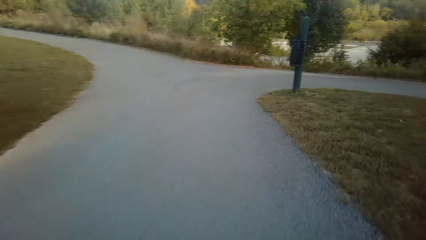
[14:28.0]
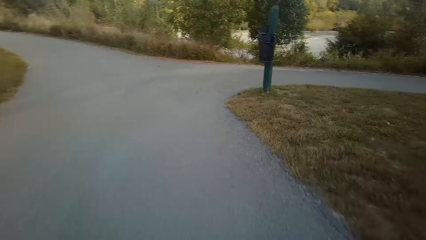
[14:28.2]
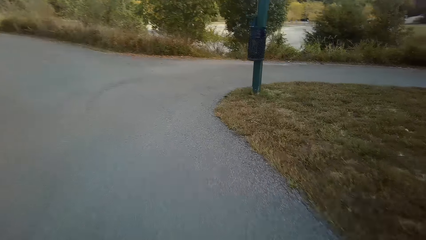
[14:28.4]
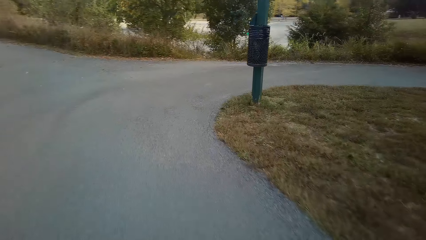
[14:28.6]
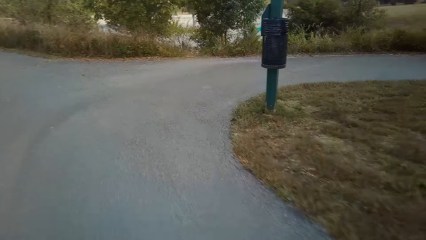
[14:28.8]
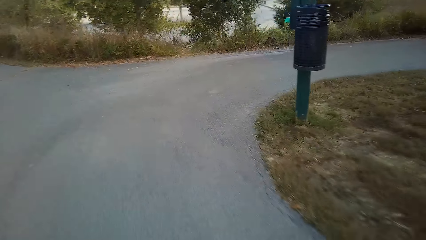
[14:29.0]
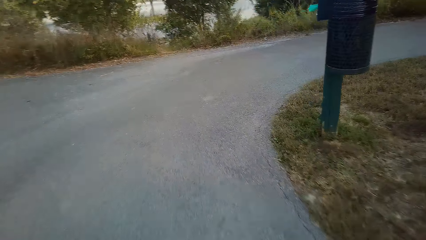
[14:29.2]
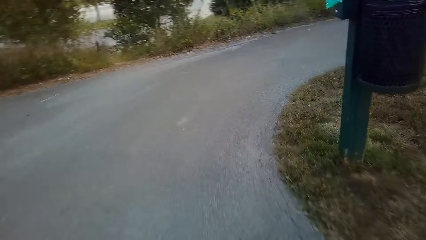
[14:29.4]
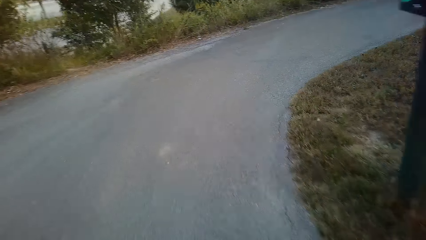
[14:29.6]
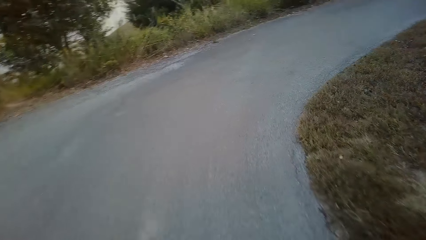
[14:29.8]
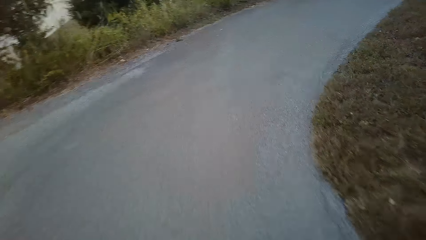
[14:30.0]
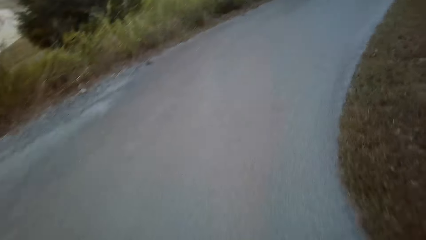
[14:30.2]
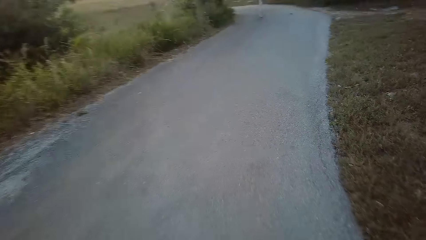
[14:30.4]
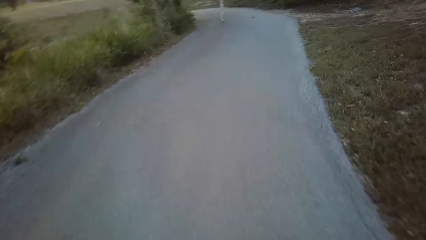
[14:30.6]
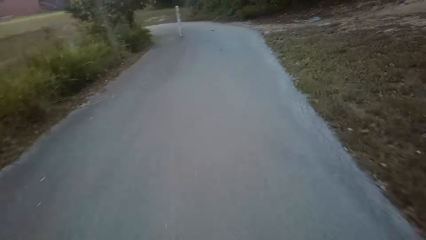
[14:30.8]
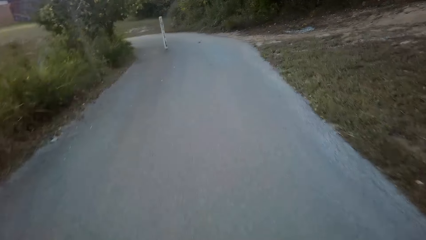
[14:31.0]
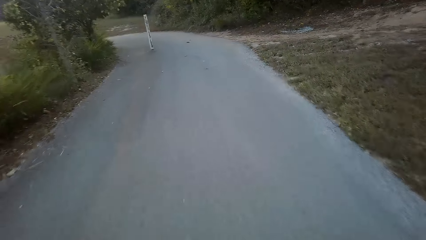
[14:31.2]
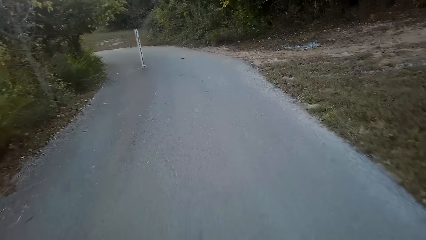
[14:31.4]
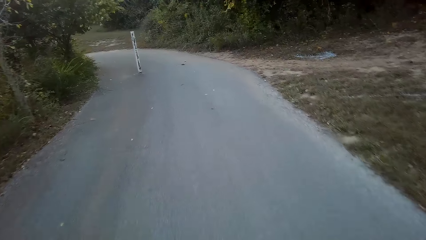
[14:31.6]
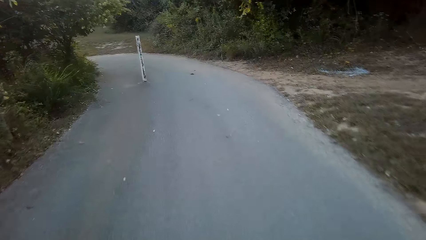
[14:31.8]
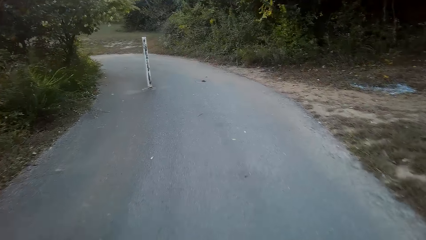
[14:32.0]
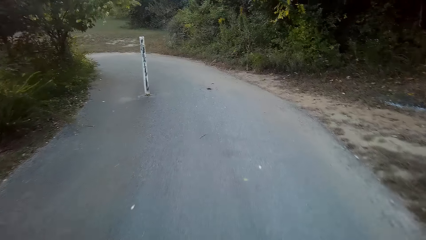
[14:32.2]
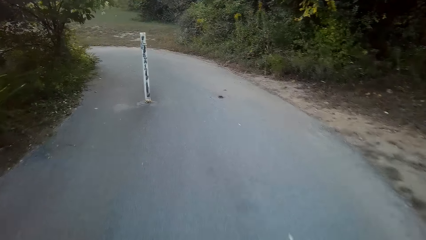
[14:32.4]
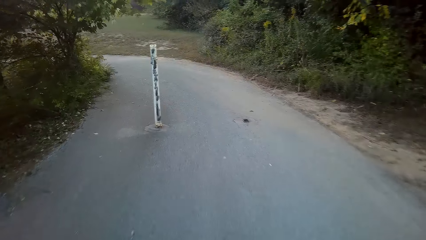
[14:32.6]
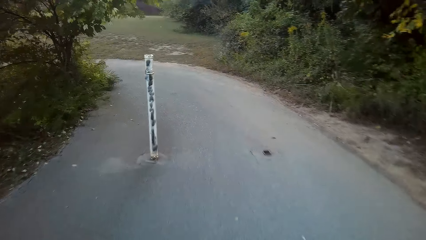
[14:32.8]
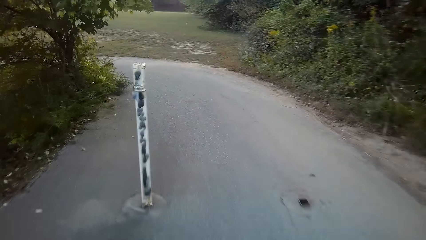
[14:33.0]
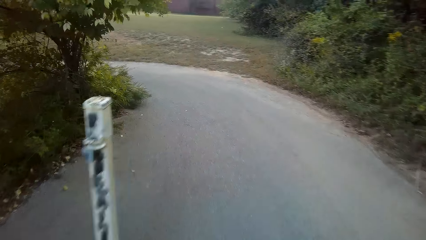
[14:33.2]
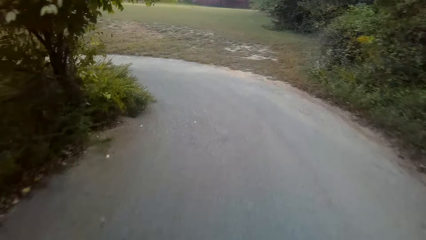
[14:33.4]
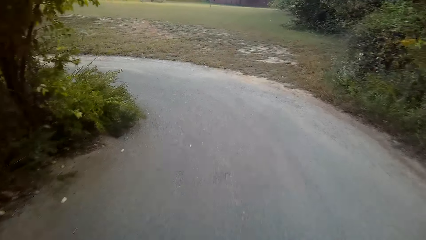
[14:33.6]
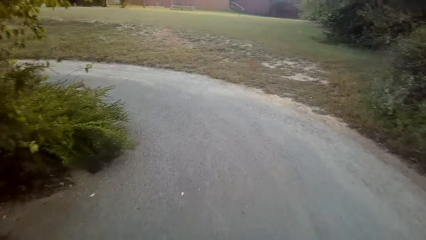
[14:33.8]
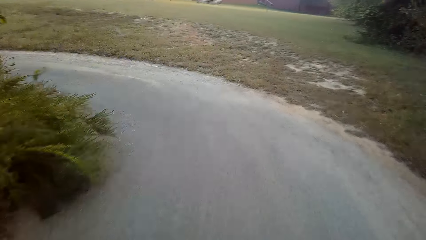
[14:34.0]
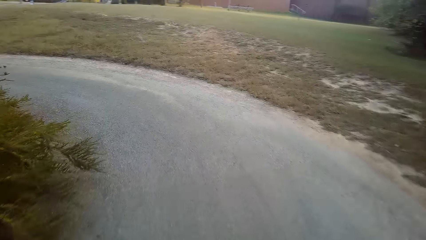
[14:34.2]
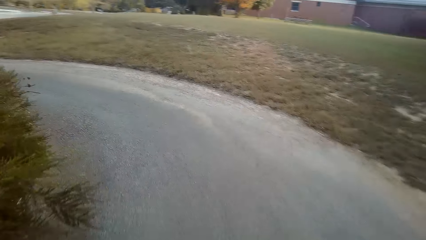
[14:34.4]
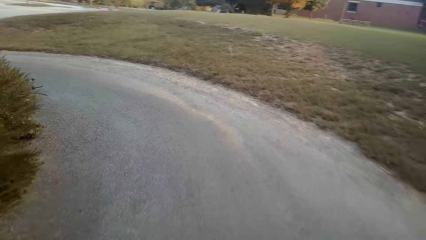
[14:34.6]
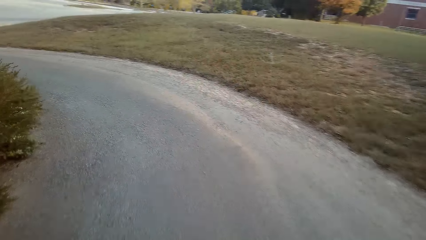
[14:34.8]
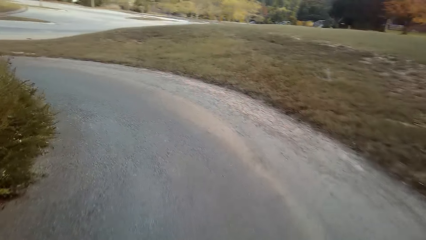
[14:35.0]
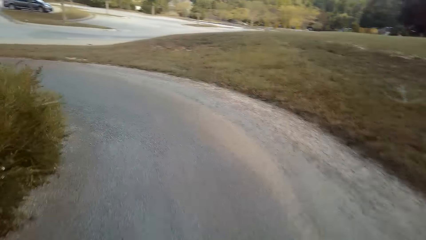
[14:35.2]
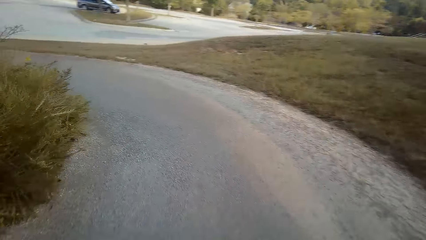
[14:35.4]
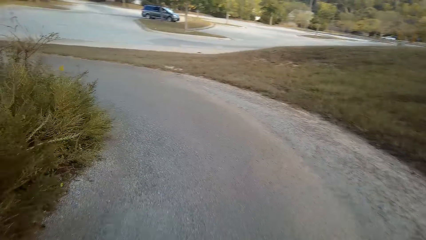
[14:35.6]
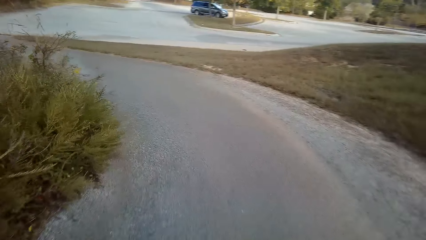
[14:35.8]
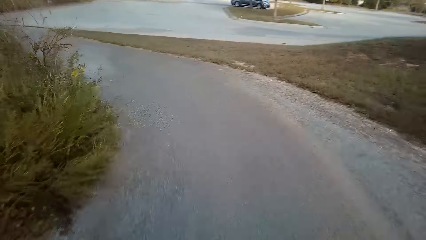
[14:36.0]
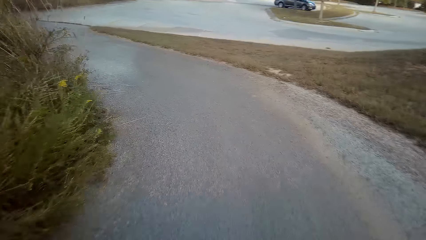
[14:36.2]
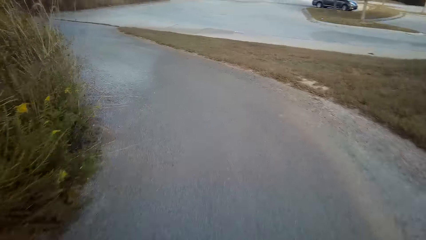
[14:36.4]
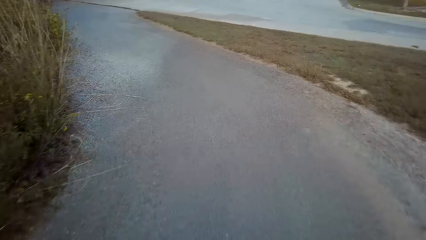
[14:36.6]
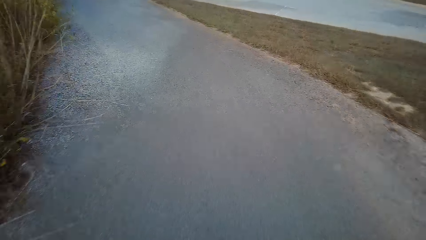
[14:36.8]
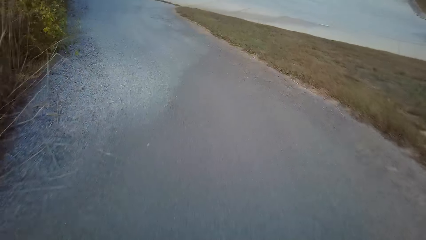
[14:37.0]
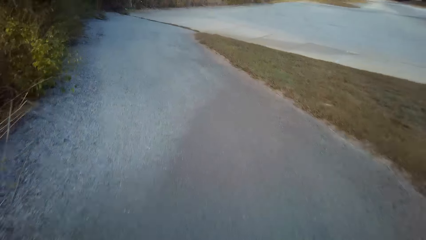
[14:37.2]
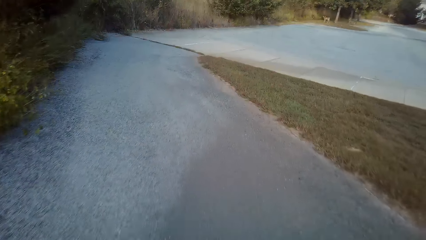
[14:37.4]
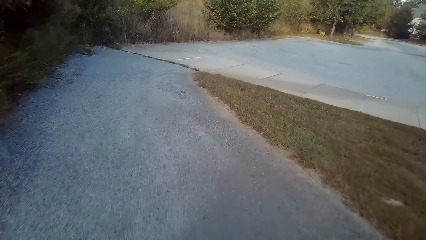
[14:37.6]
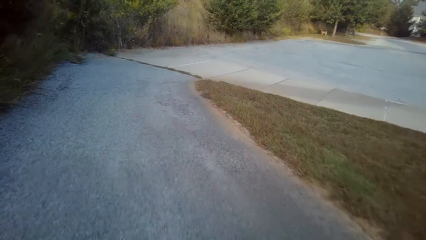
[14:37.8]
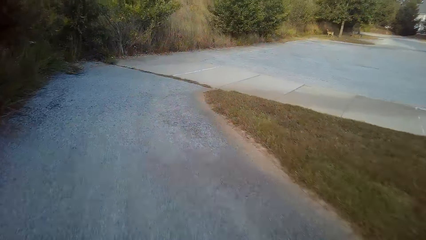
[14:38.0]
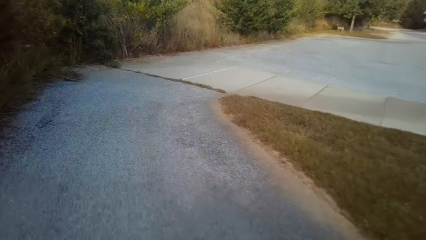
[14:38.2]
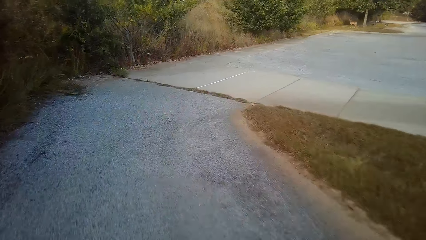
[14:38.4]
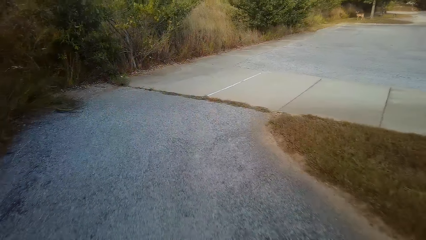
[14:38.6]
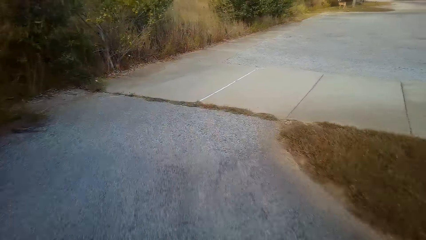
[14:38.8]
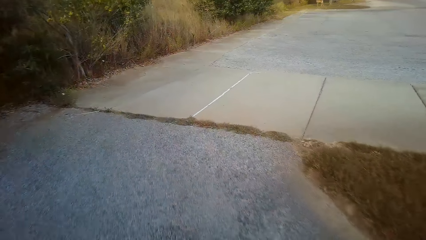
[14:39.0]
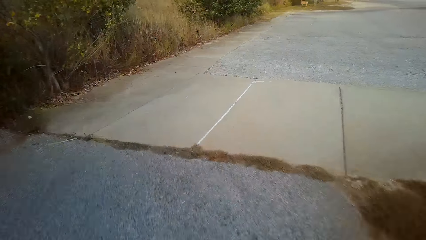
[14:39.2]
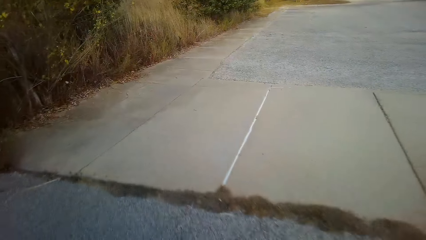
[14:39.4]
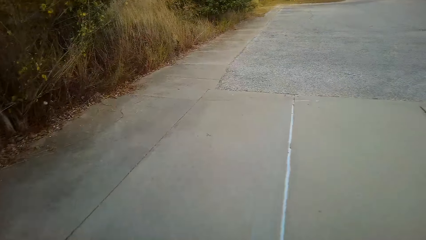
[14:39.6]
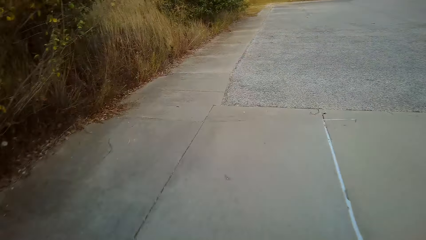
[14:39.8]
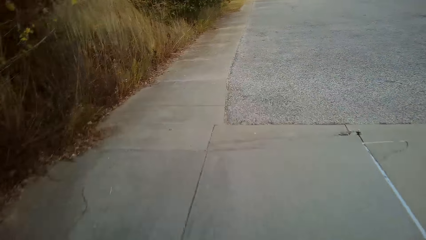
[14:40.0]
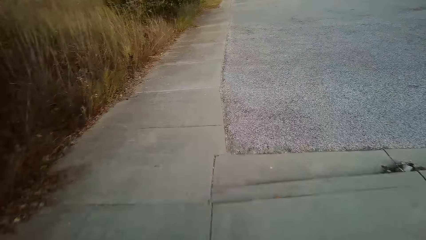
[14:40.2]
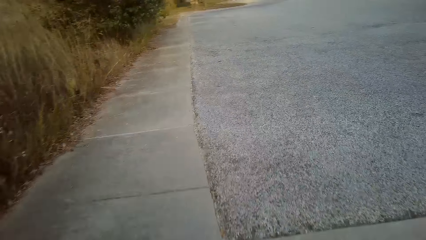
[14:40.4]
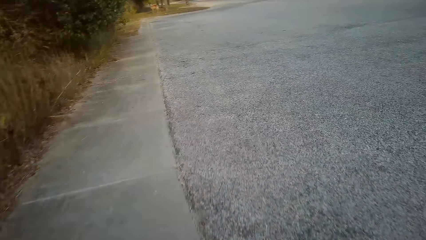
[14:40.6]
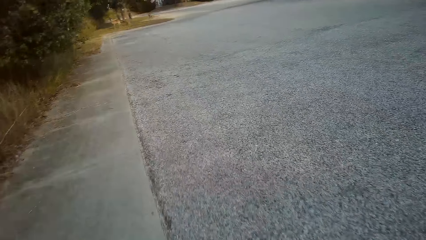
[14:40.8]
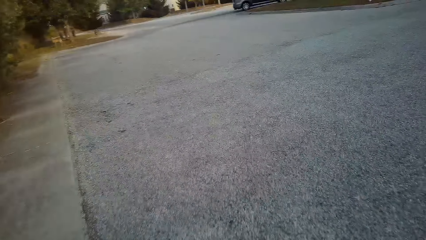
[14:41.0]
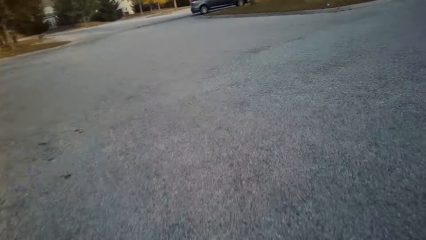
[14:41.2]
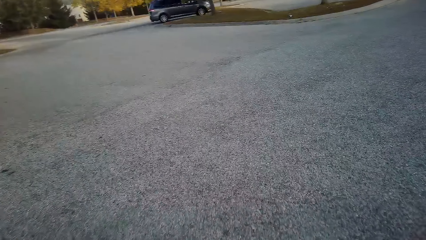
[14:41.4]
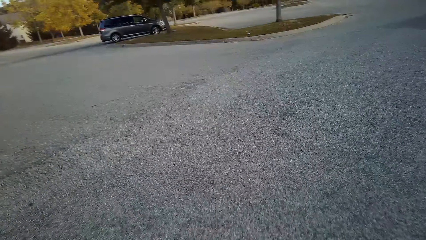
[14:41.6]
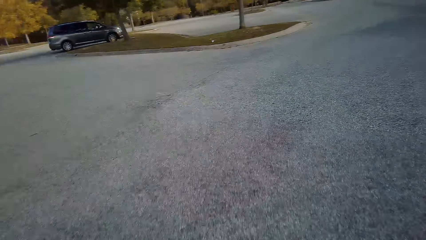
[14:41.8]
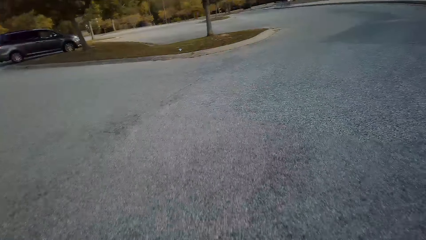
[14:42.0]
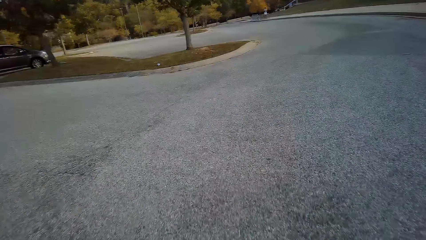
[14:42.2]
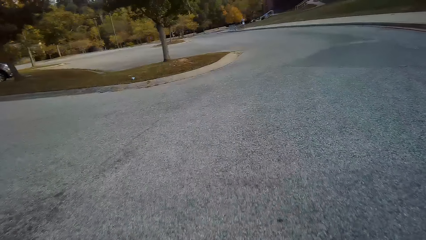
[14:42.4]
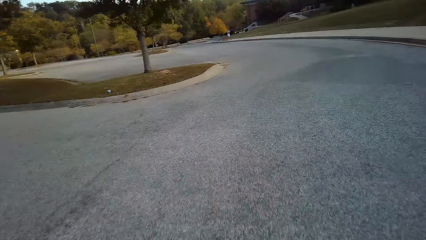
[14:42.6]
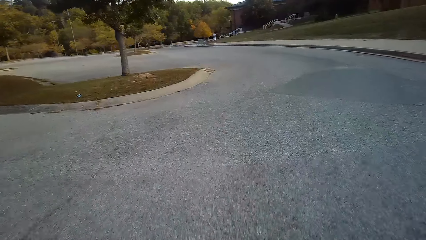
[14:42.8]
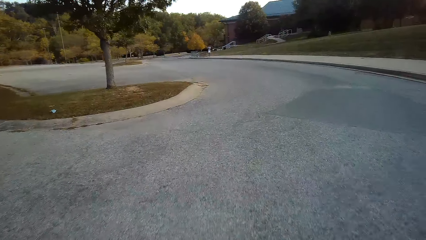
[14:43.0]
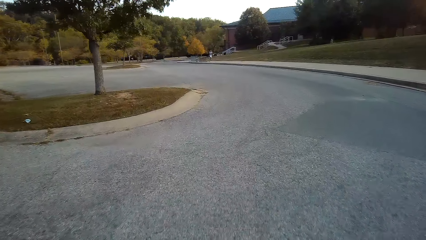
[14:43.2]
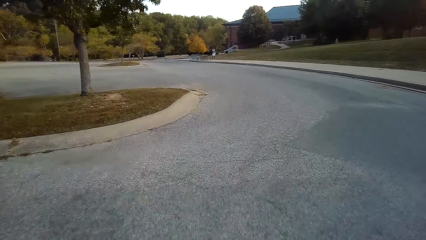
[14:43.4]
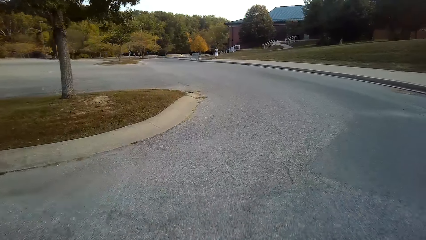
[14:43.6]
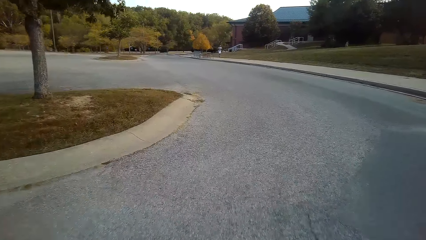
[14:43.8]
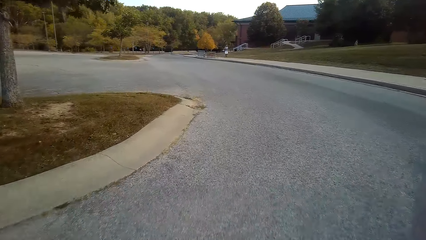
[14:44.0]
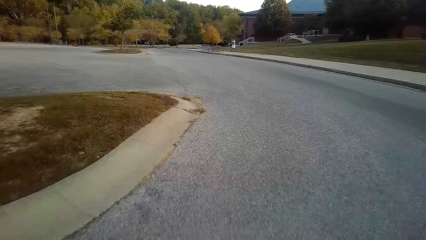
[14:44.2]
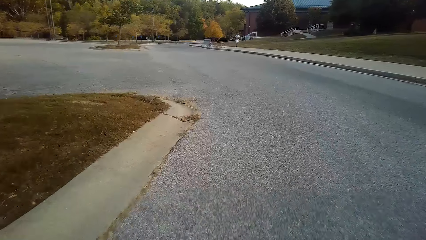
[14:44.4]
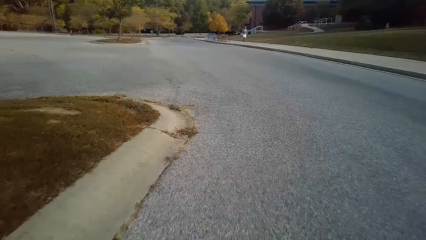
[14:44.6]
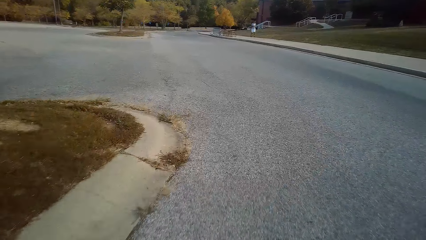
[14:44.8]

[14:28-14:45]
The camera wearer turns right. They cycle a bicycle on the road.
